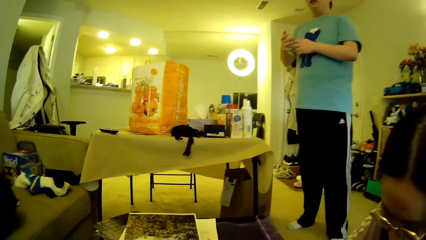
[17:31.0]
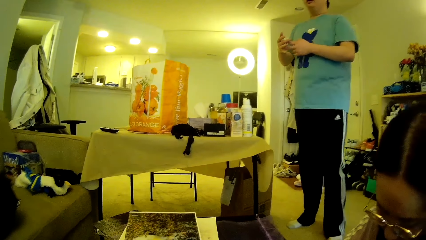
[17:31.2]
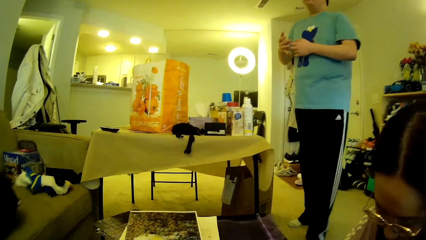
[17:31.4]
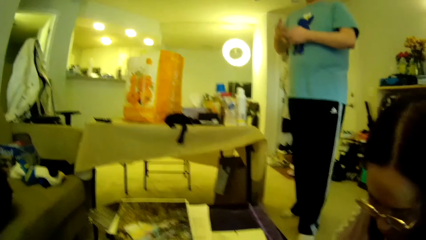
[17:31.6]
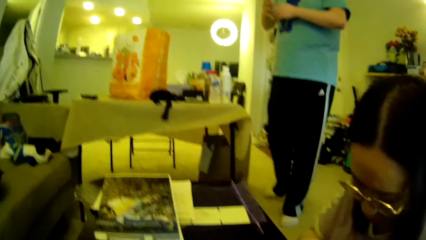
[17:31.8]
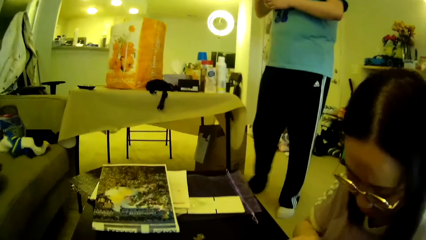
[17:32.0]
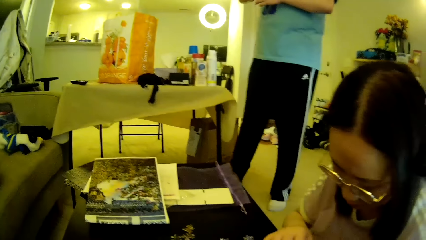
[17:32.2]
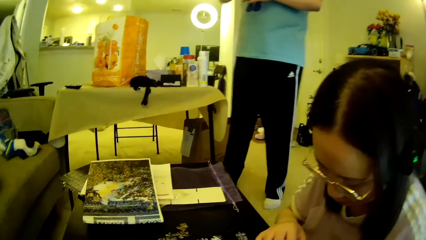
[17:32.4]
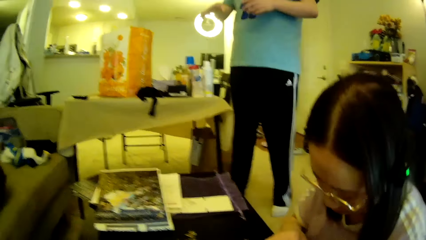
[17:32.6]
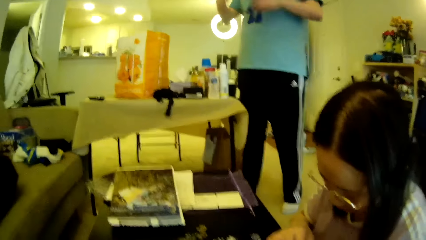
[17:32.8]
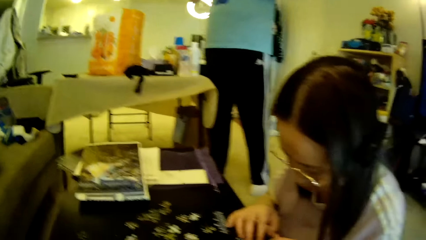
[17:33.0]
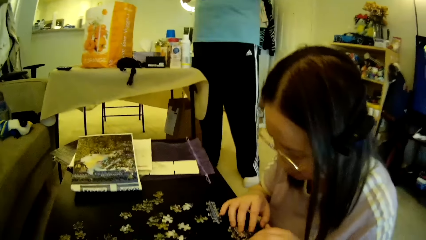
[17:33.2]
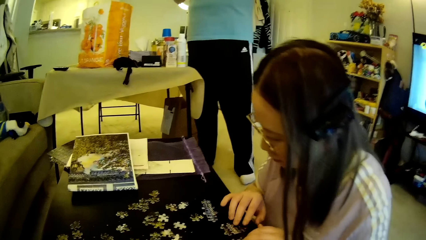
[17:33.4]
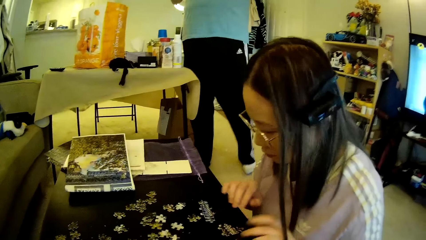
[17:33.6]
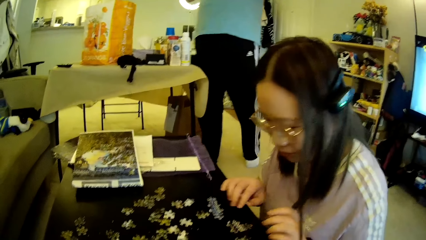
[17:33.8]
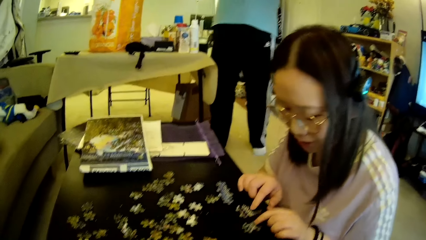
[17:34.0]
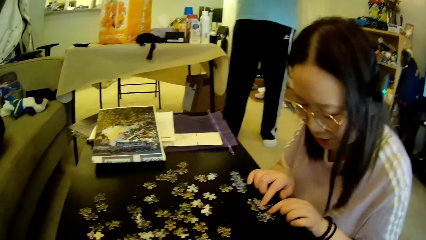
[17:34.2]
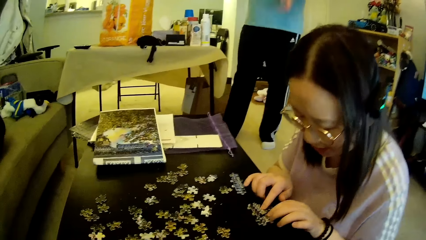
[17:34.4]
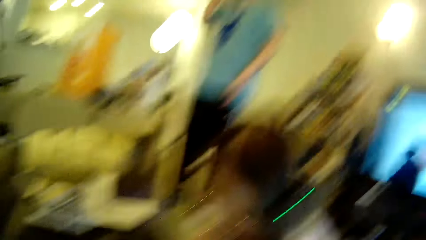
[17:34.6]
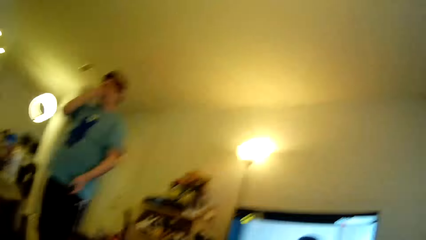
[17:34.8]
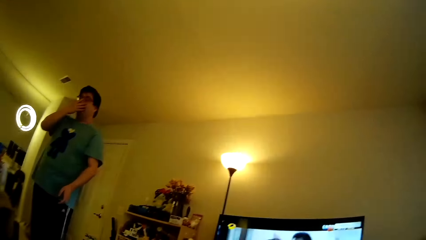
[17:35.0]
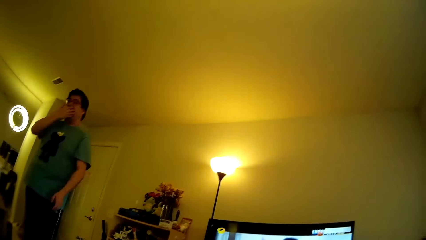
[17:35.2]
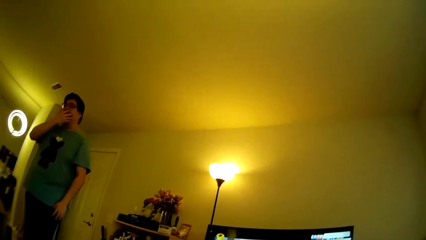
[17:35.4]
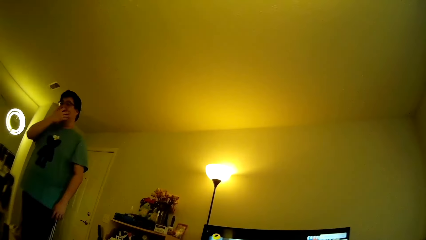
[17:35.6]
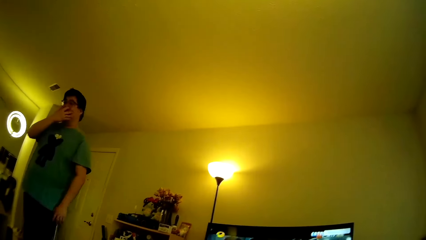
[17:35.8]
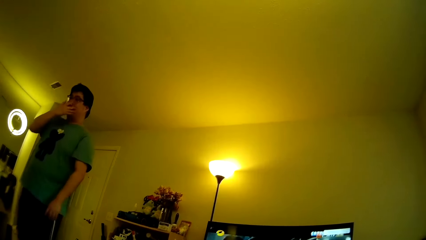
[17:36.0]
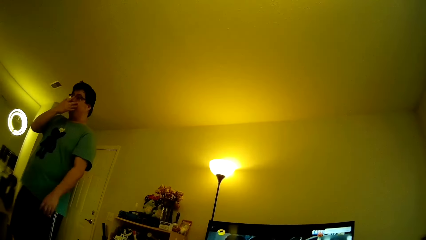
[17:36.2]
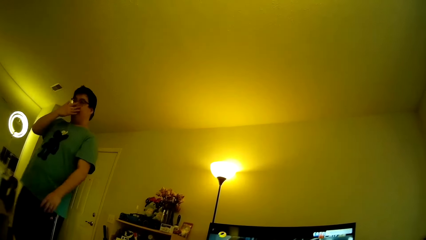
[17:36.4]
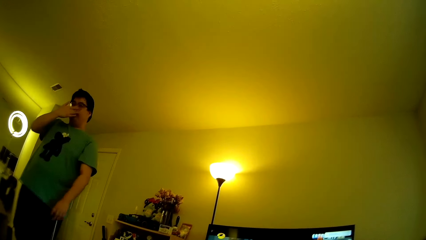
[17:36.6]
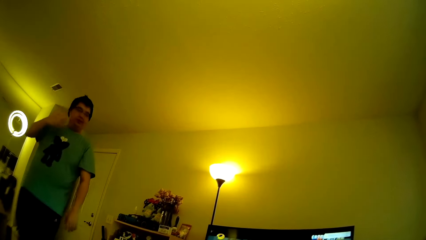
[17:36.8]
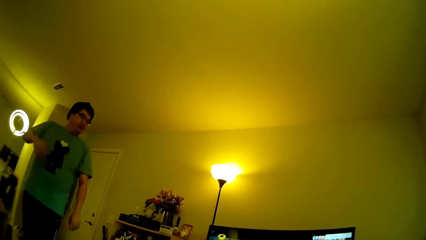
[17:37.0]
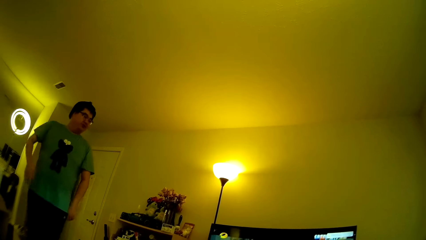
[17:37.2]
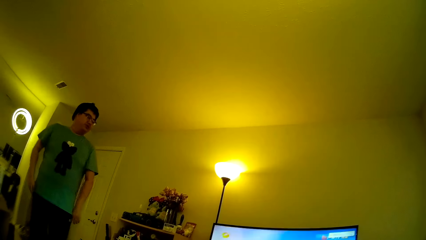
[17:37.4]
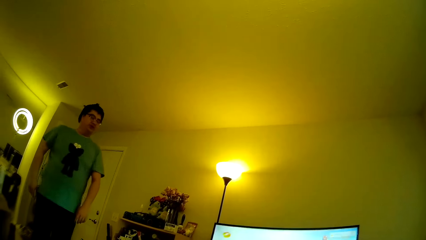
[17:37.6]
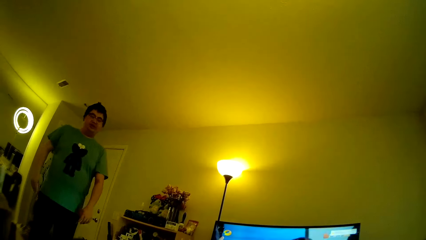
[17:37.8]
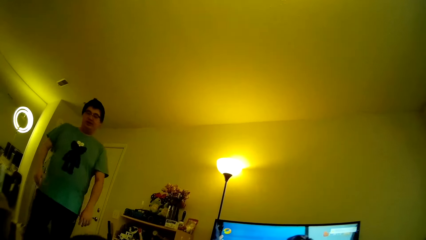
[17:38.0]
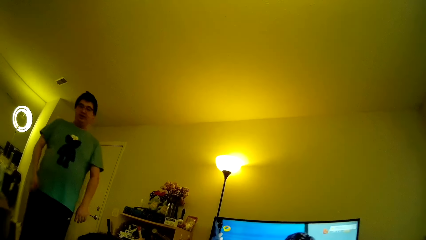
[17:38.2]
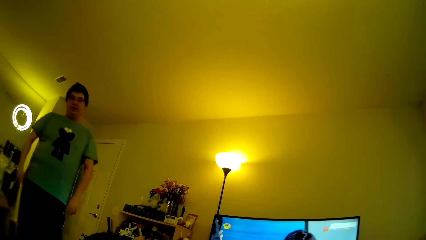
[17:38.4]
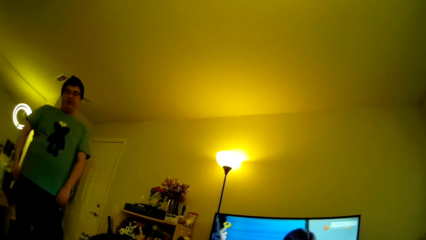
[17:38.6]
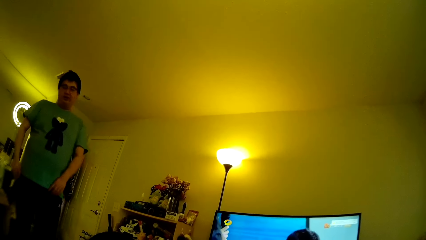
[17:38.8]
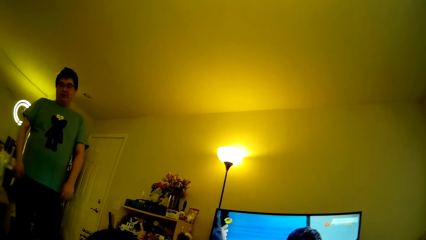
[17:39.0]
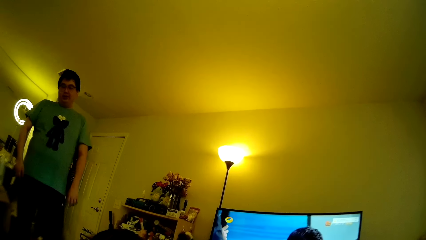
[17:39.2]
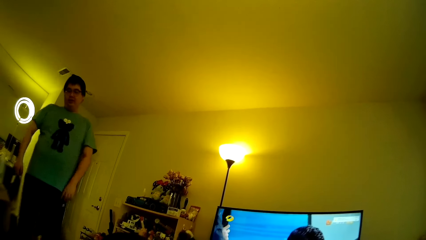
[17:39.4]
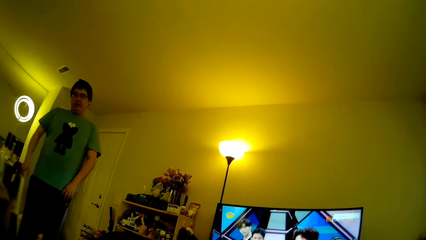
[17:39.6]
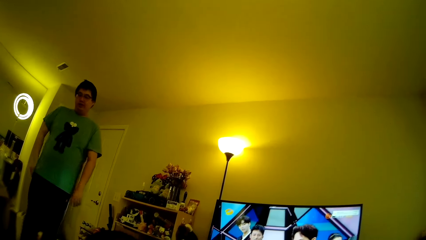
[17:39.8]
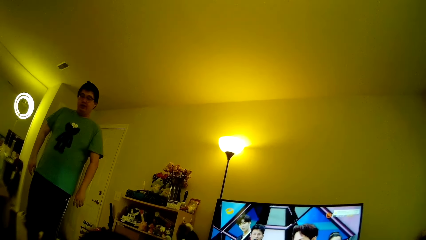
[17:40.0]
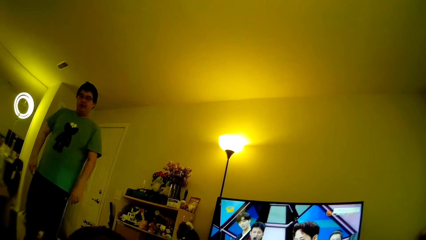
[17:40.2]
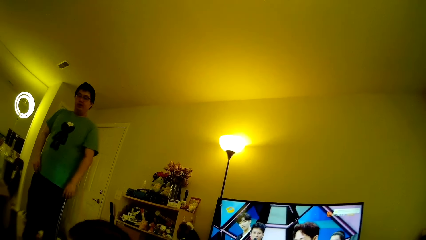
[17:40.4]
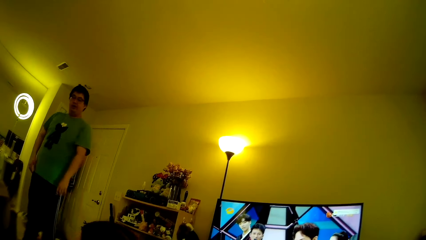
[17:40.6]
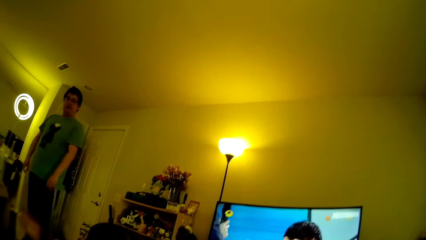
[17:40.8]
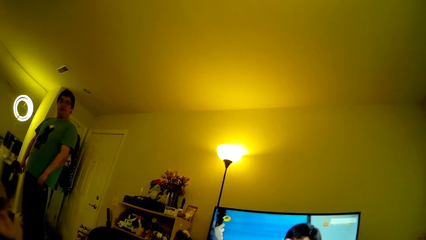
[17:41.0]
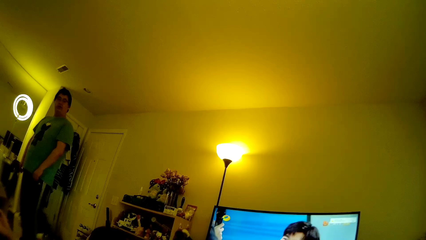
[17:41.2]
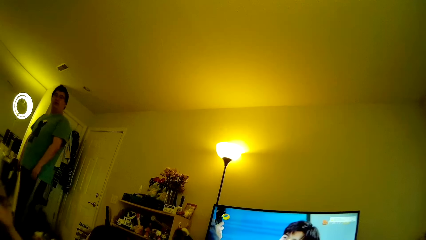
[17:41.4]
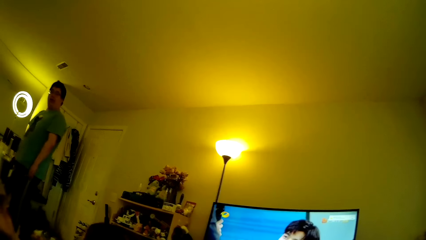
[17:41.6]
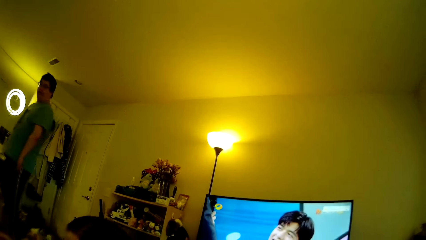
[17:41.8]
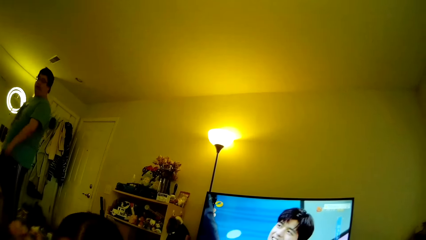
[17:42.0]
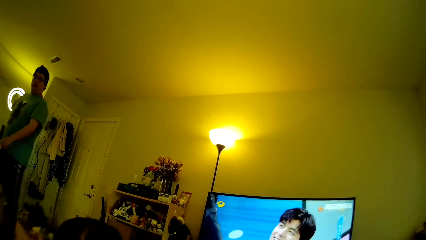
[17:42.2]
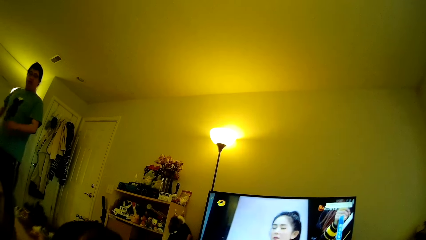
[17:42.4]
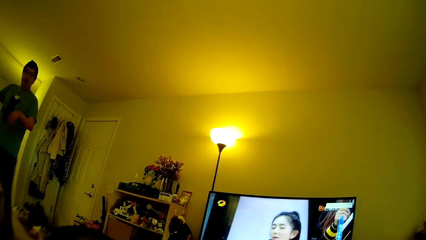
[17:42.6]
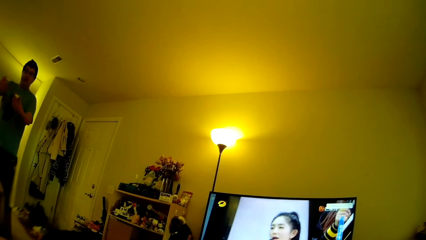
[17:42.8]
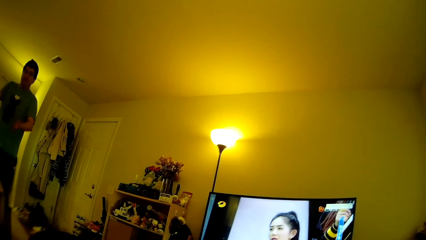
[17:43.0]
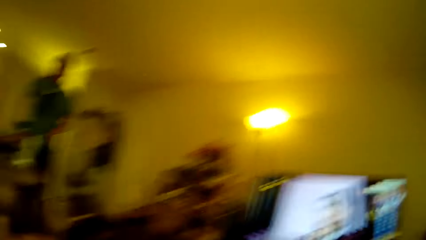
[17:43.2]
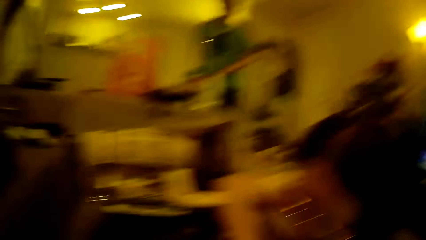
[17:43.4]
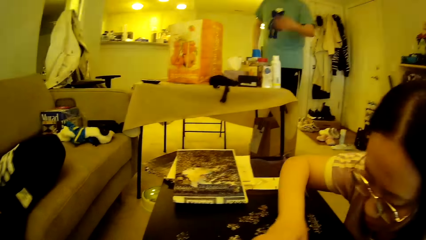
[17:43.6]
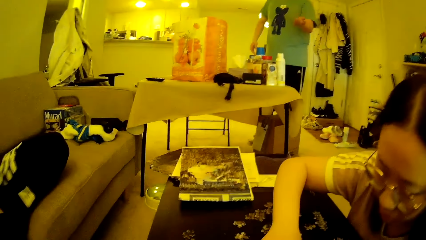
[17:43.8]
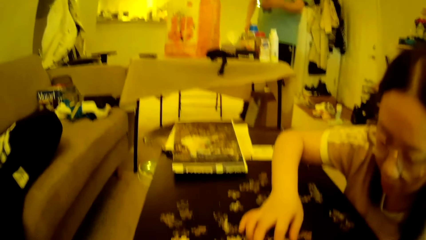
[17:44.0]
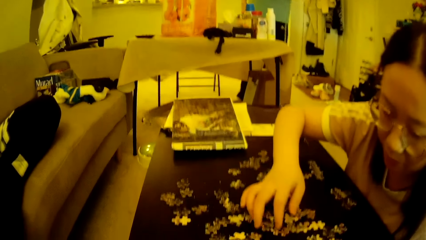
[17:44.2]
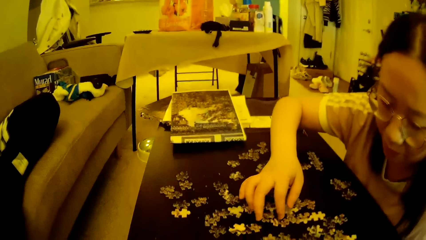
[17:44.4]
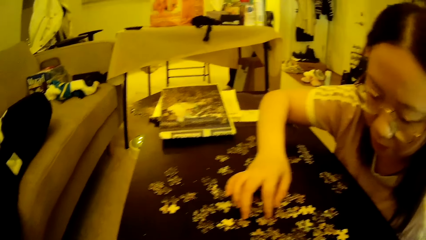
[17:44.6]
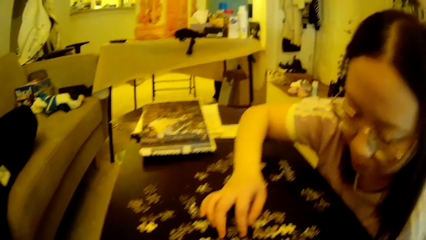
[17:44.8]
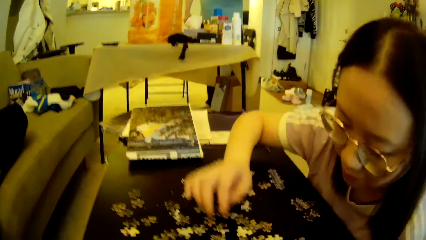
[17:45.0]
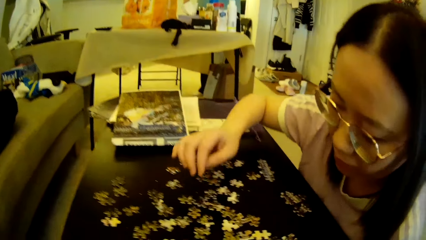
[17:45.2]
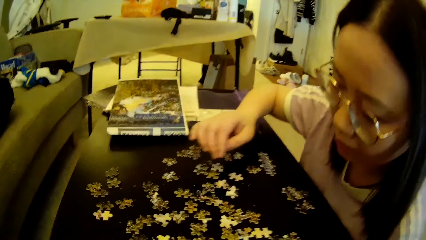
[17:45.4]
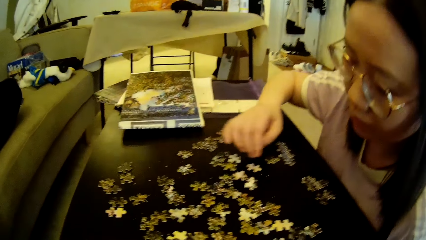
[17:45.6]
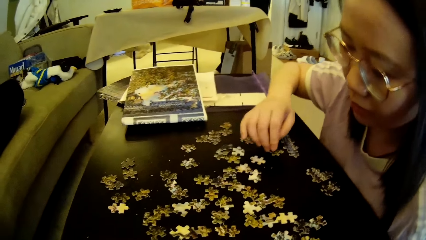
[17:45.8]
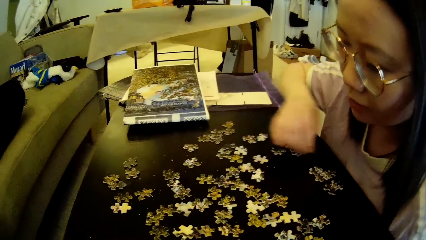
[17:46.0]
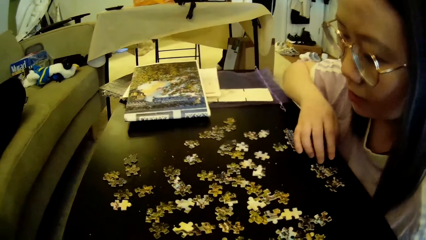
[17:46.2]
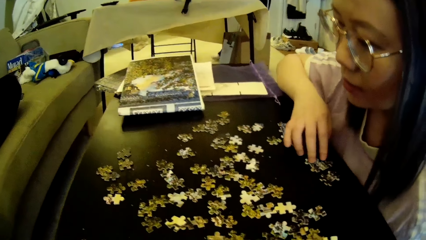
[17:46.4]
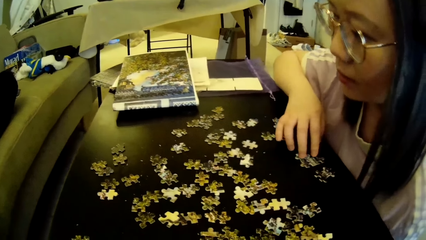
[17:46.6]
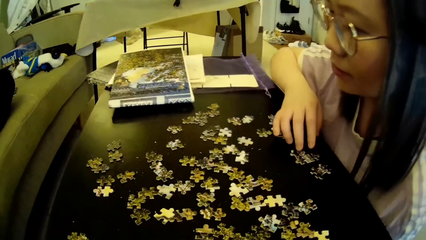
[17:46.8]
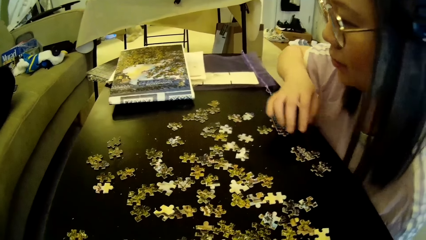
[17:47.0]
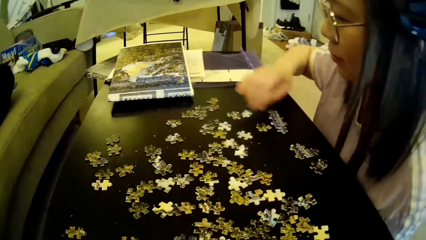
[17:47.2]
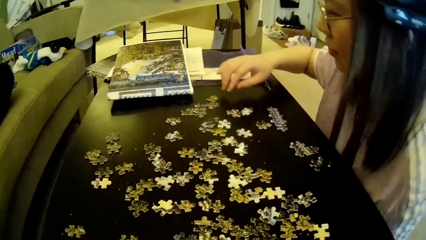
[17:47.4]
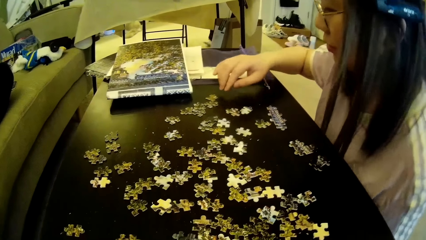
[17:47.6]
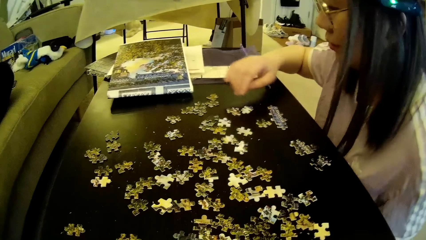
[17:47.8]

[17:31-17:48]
A man steps forward. A lady looks around and moves the hand. The camera wearer looks around. The man wipes the face using a hand. The man steps forward and walks around in the house. The camera wearer looks around. The man gestures with a hand. The lady adjusts puzzle pieces or model pieces on the table. The lady moves the hand and looks at the model pieces.
